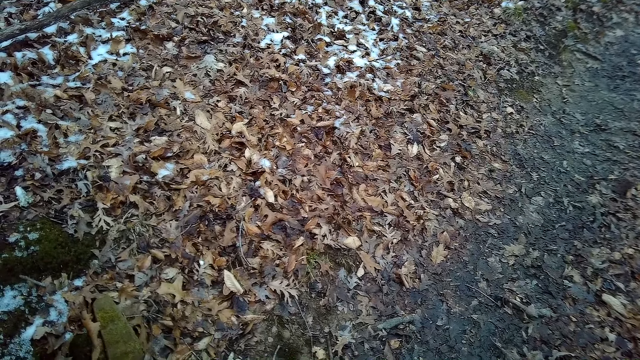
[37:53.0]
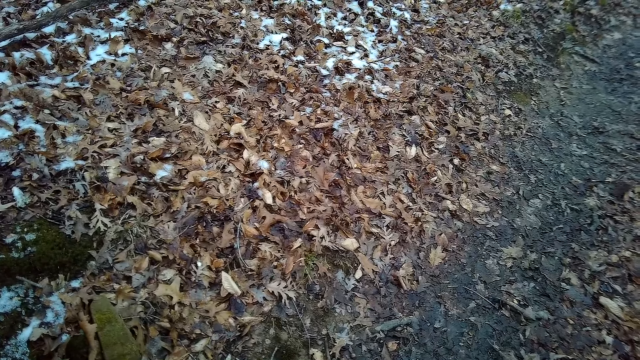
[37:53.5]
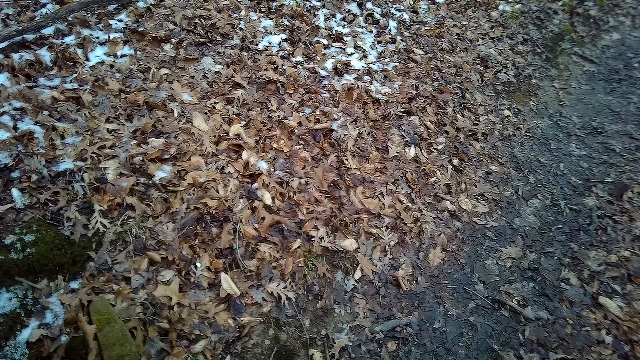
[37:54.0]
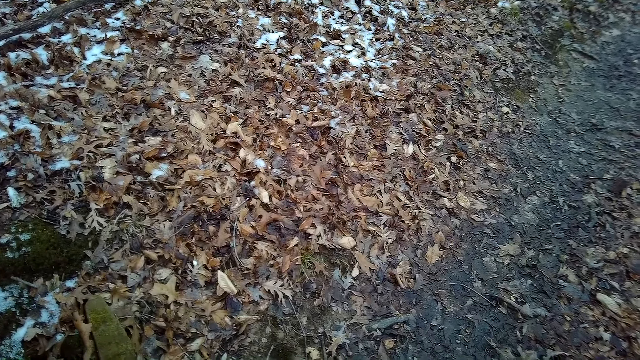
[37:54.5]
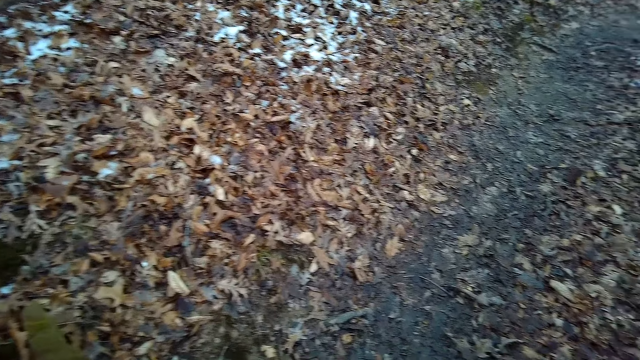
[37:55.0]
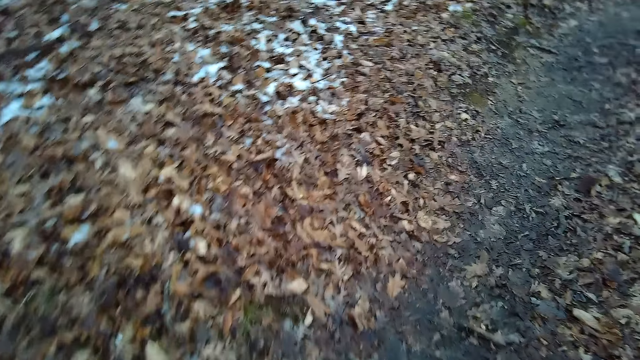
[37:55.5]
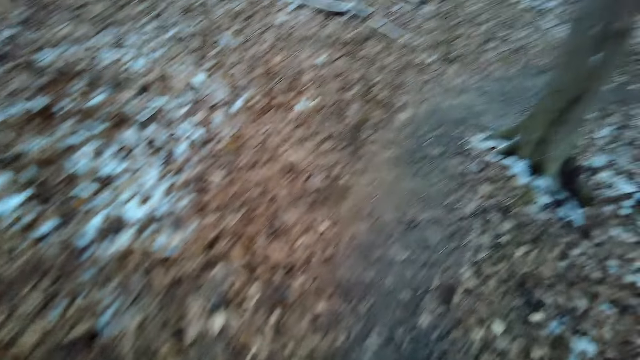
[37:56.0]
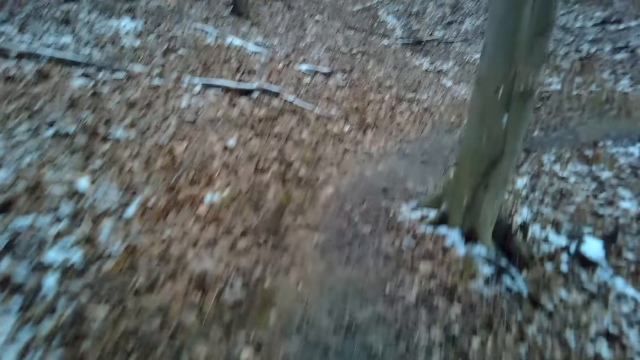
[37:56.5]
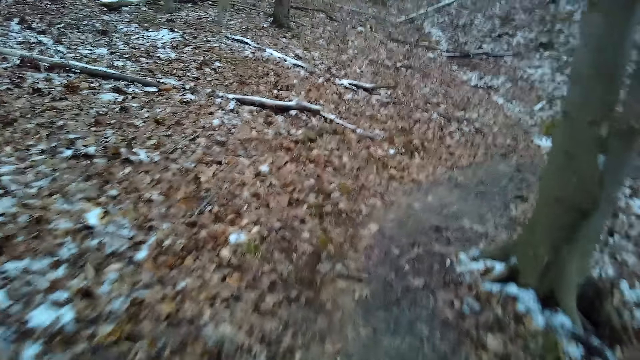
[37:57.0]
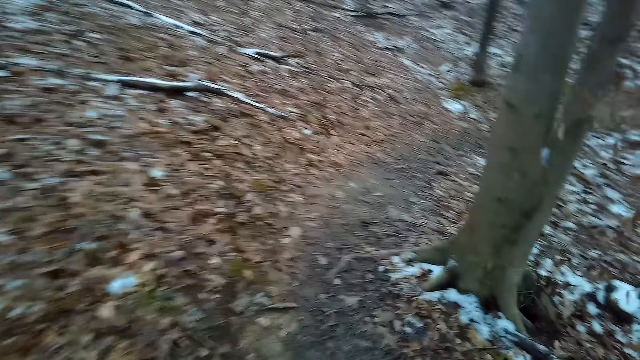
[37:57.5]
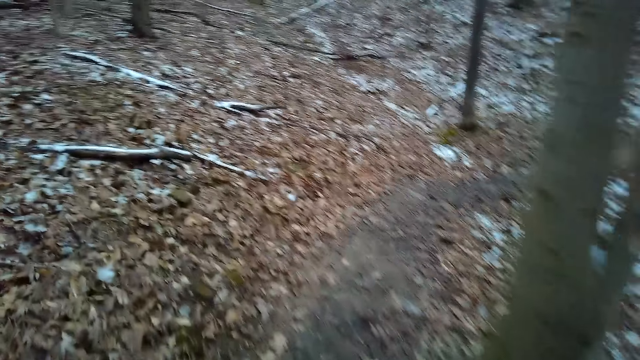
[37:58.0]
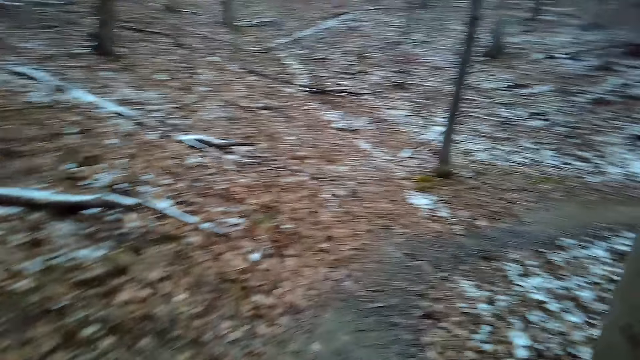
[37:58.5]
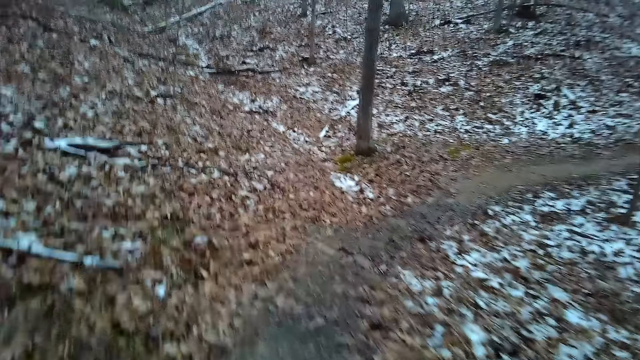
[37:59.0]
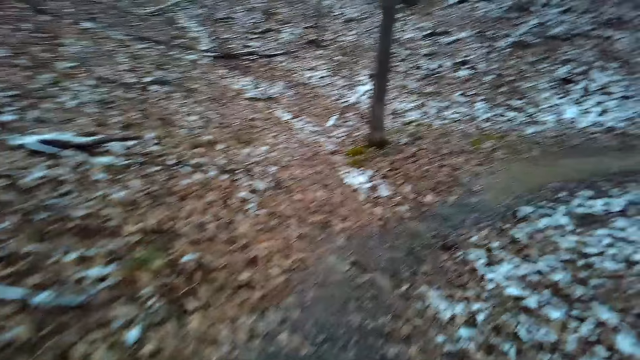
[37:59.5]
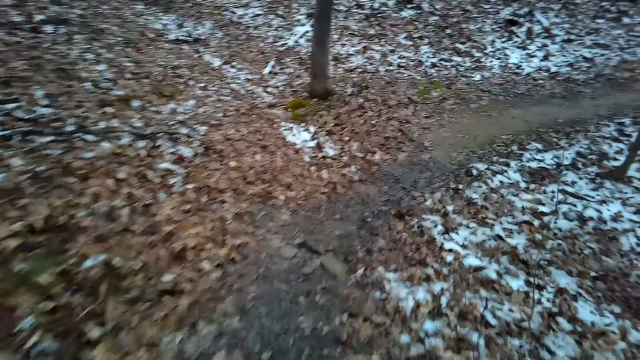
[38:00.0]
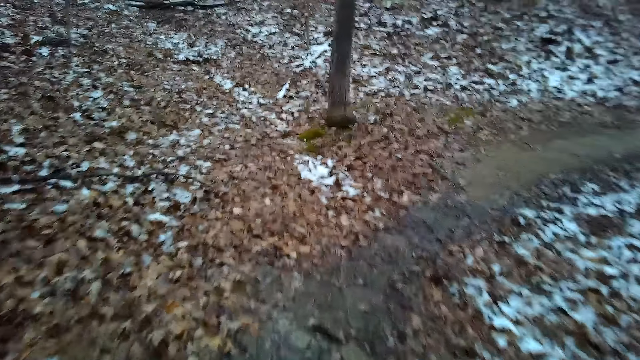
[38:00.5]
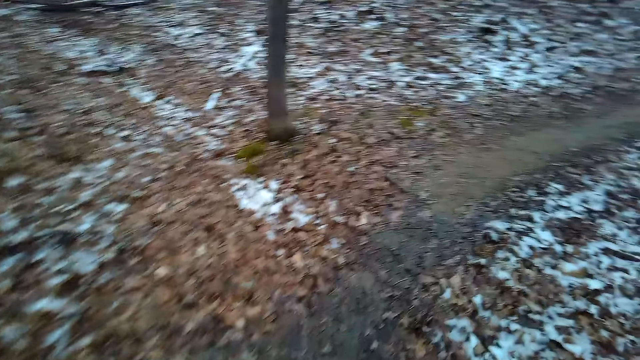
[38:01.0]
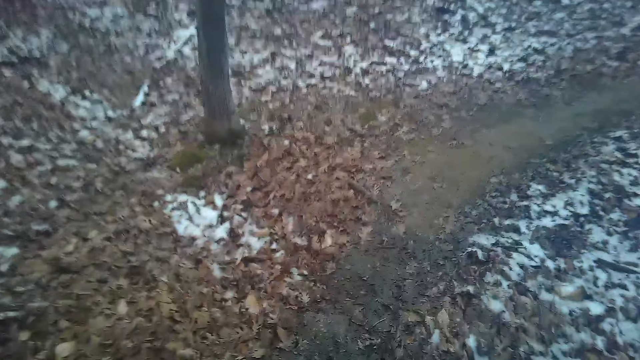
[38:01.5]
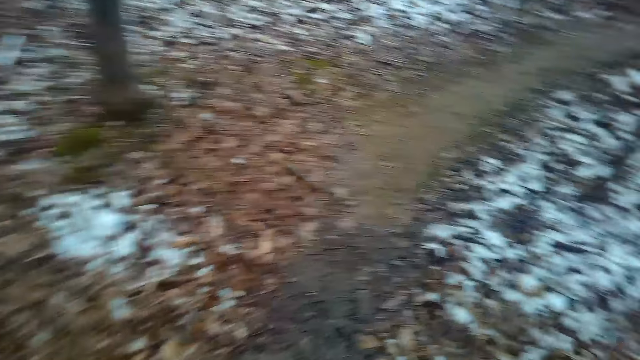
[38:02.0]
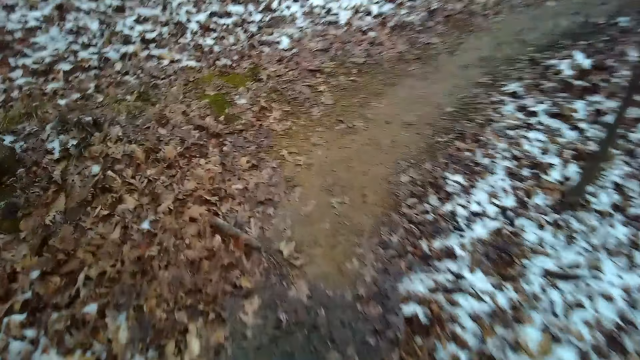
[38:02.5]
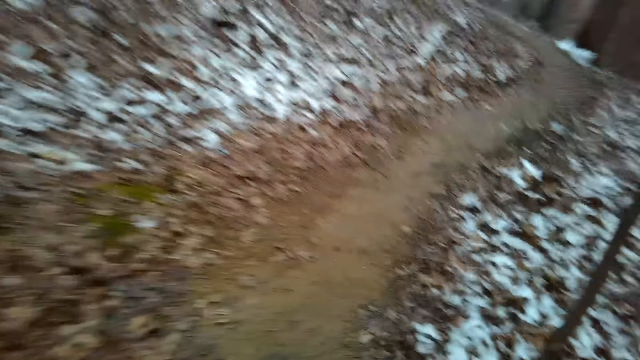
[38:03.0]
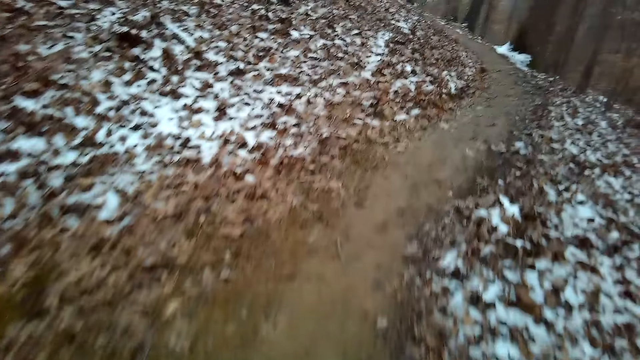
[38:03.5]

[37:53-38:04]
The camera wearer walks around the forest and jogs in the forest.

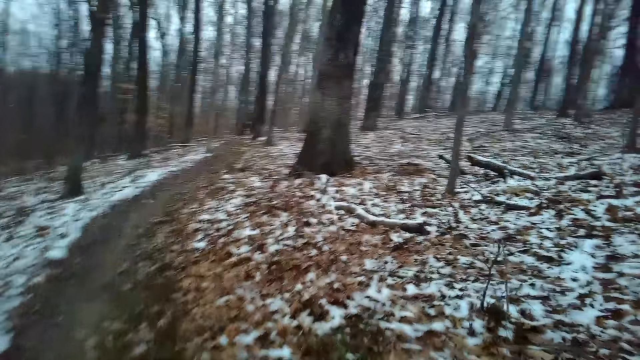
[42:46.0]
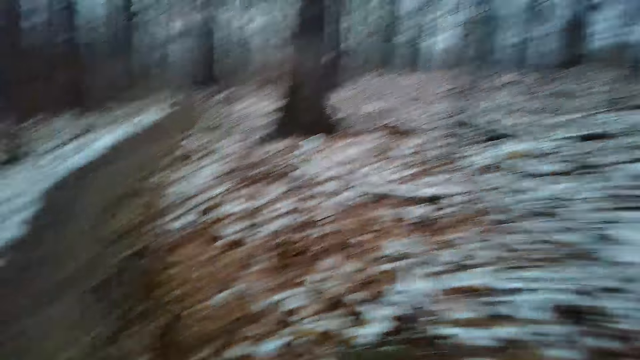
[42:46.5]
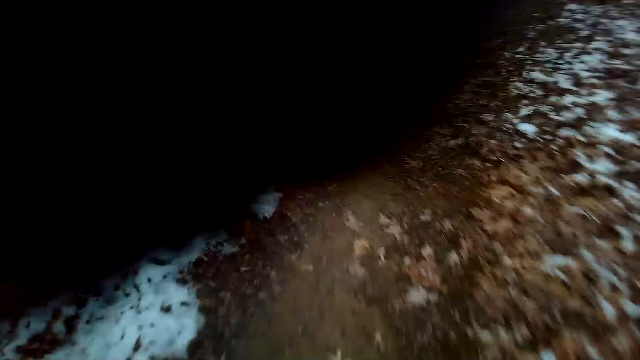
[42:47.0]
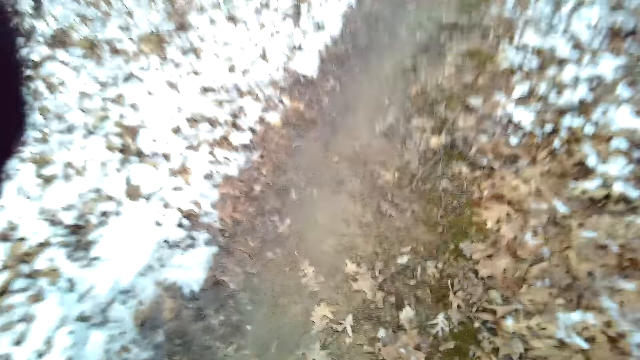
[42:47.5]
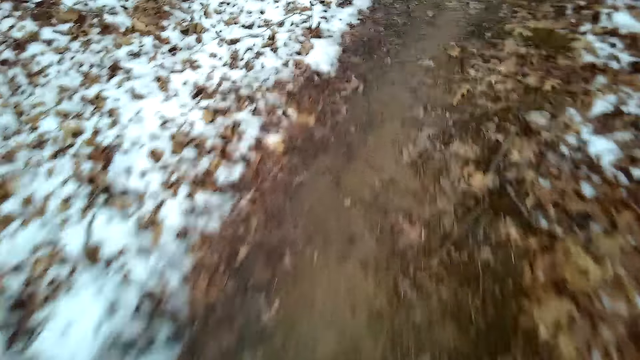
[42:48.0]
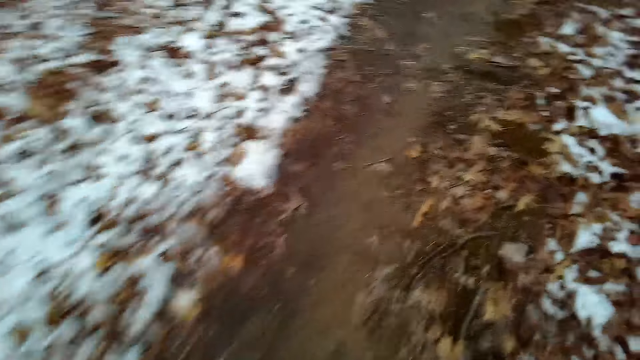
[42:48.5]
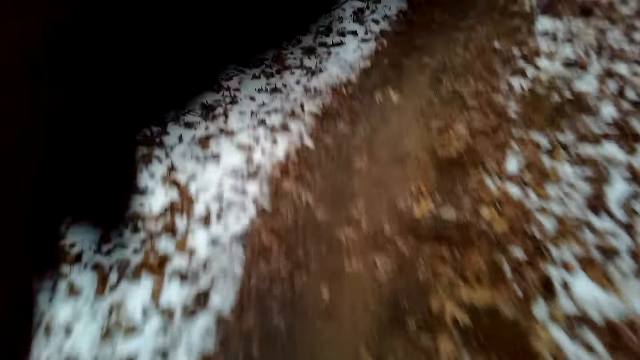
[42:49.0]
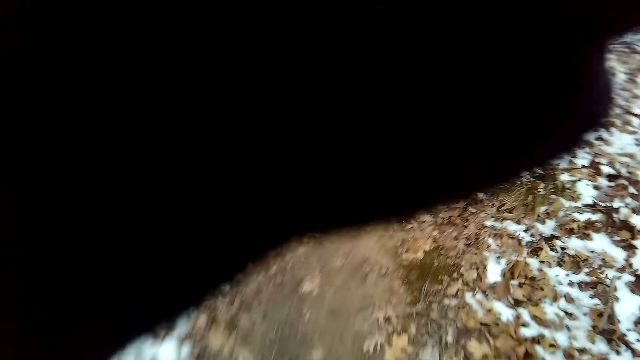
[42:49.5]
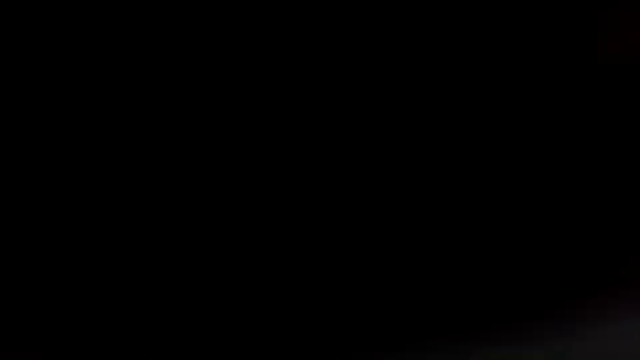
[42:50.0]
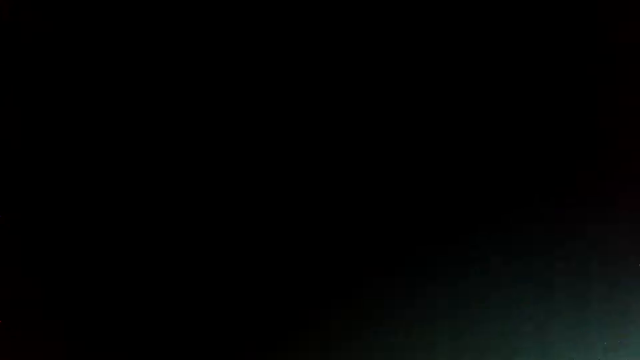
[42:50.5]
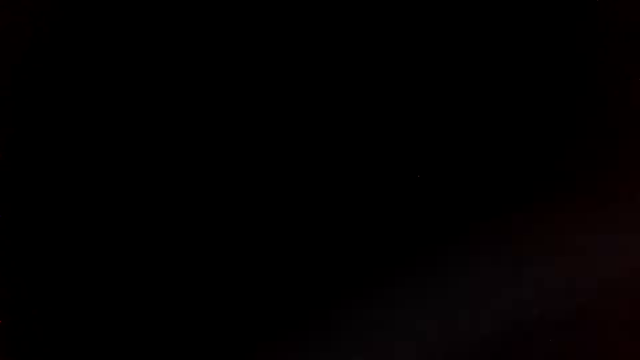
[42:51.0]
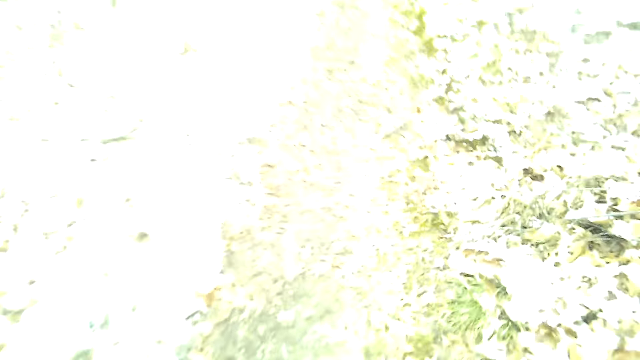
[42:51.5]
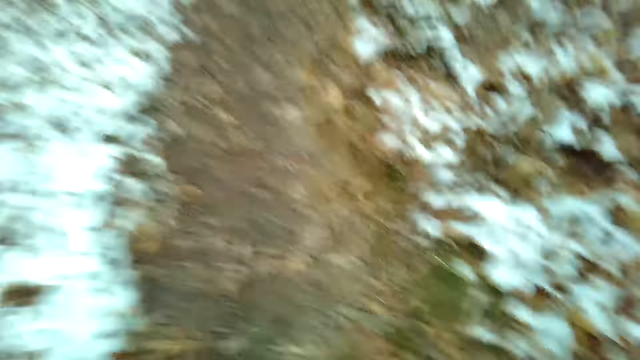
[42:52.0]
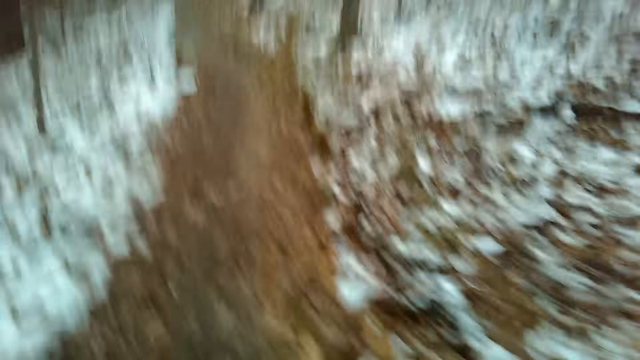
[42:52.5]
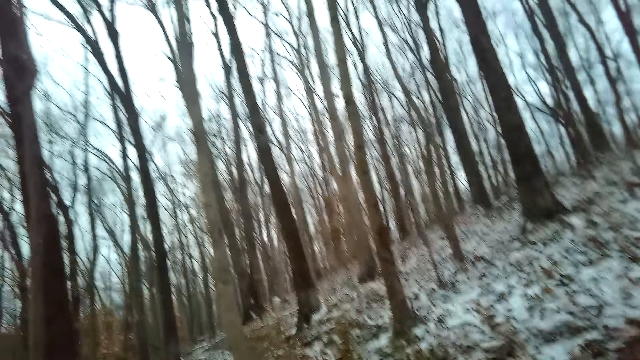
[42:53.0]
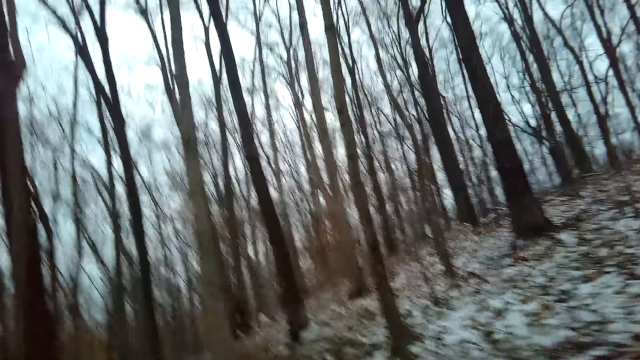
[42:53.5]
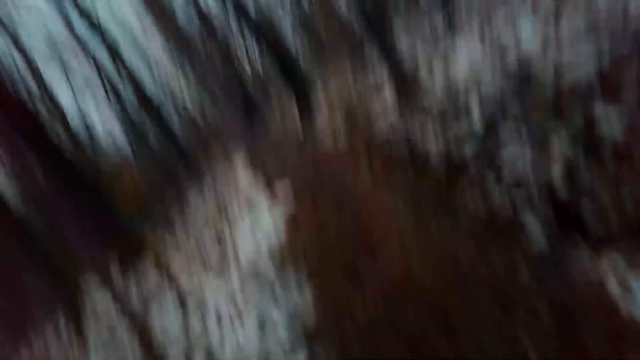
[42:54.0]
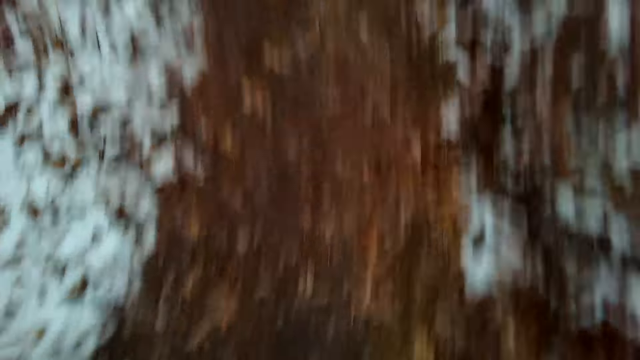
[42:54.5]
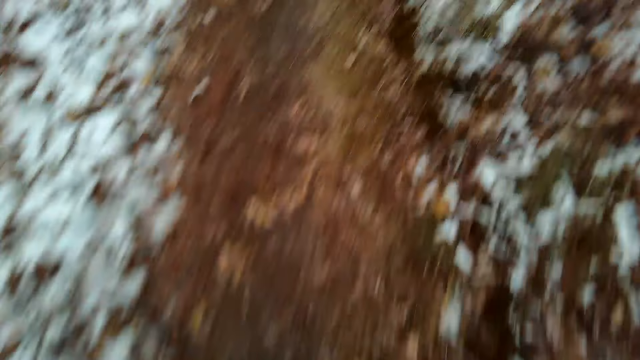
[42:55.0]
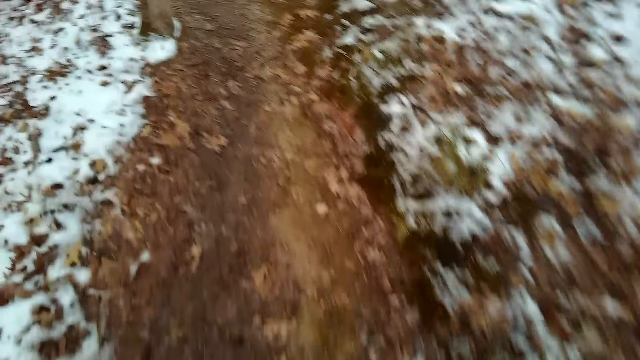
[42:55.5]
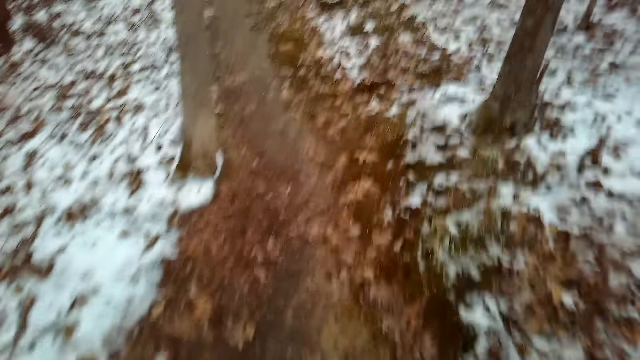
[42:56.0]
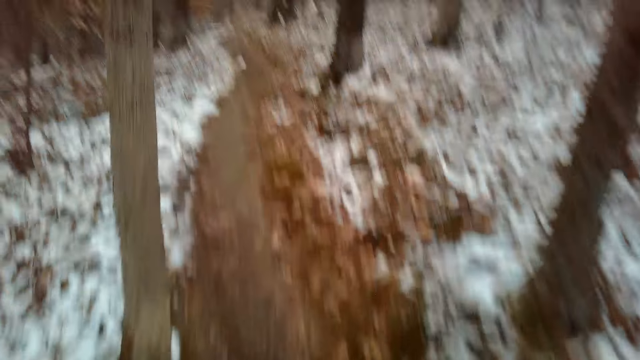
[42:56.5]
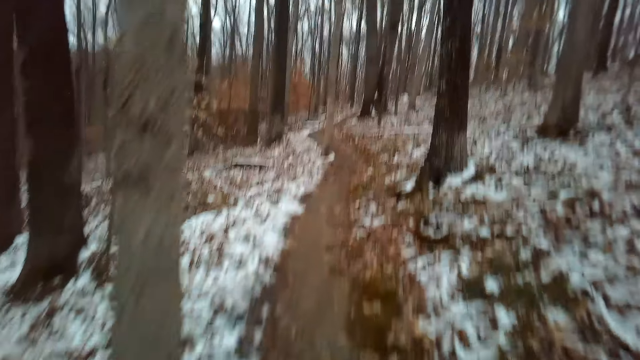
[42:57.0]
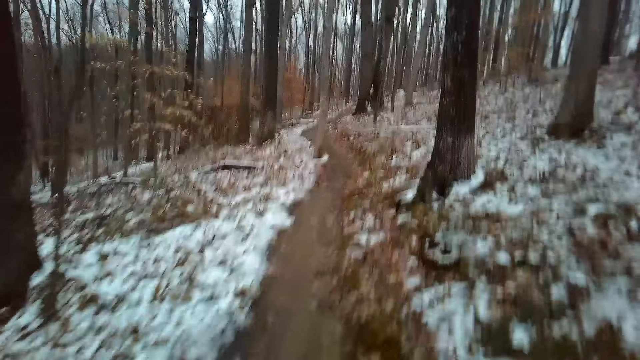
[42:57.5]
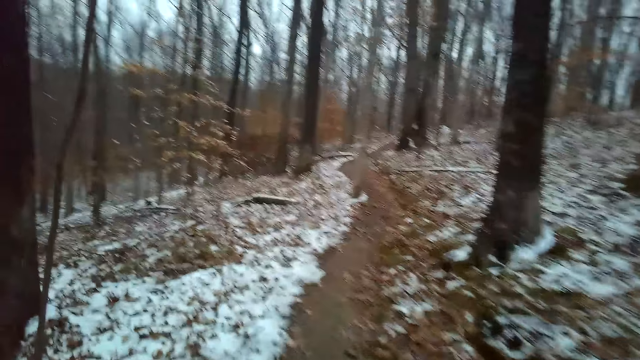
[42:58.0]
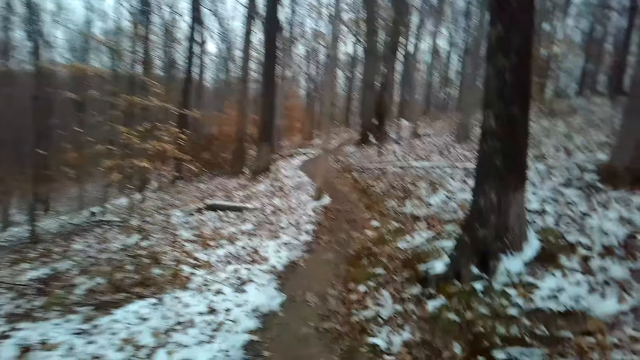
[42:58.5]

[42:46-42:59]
The camera wearer adjusts the camera. They walk in the forest. They look around the forest. They walk around the forest.
